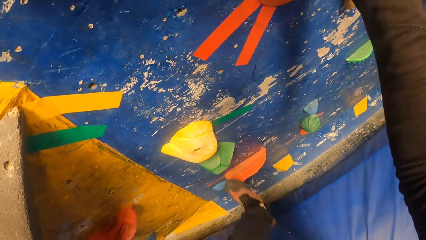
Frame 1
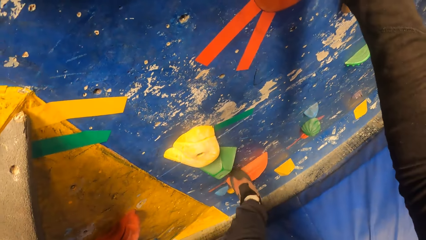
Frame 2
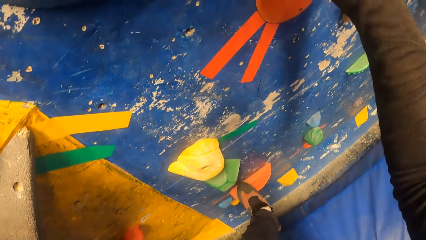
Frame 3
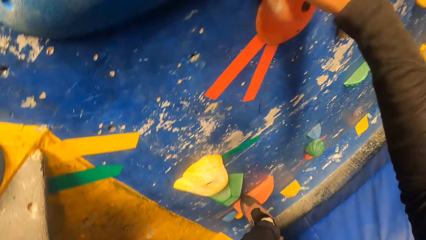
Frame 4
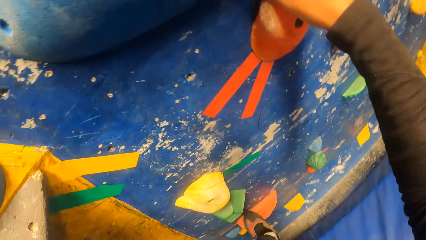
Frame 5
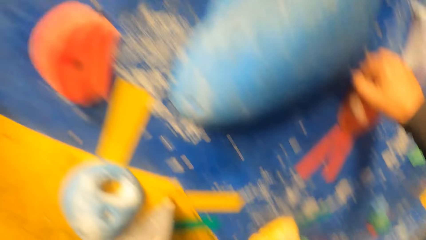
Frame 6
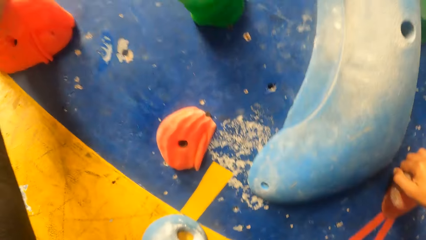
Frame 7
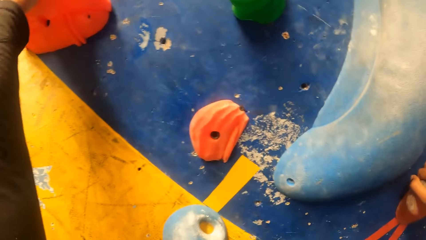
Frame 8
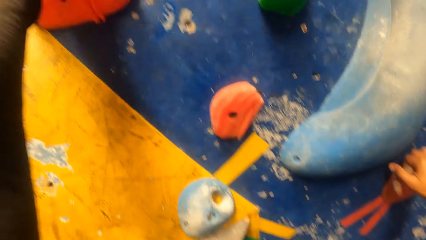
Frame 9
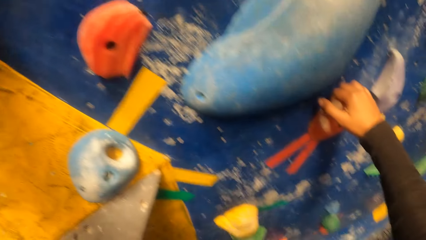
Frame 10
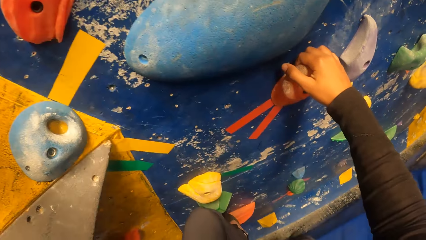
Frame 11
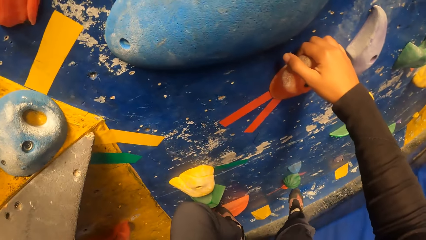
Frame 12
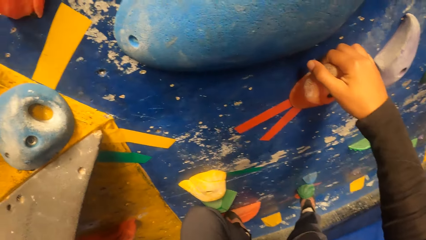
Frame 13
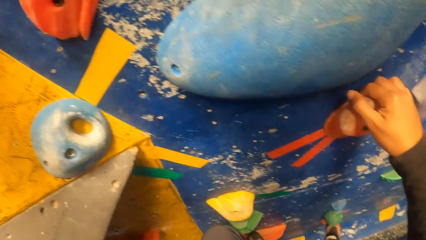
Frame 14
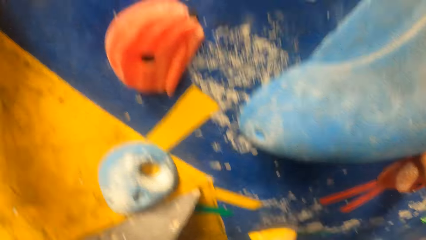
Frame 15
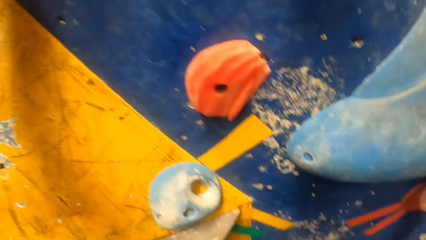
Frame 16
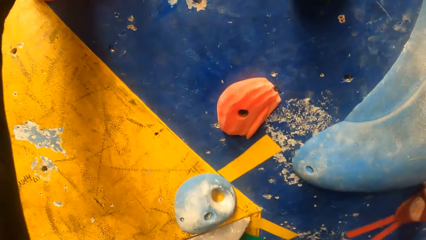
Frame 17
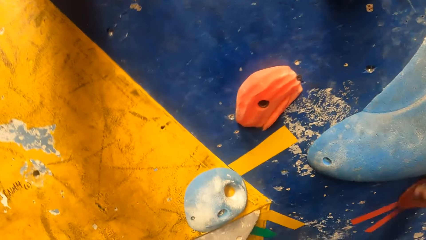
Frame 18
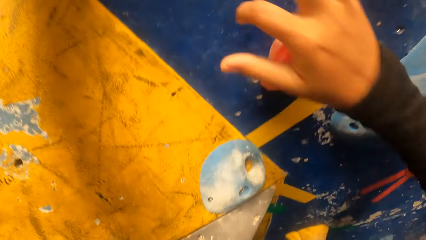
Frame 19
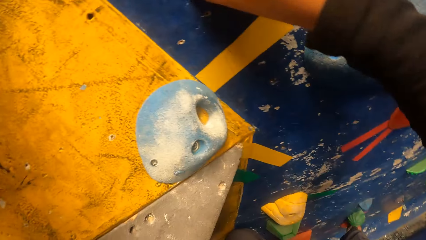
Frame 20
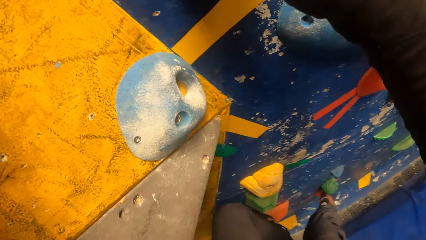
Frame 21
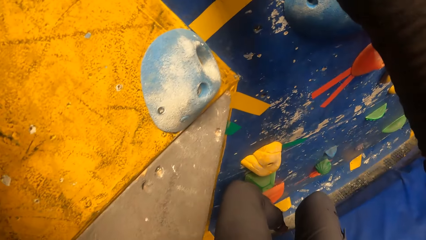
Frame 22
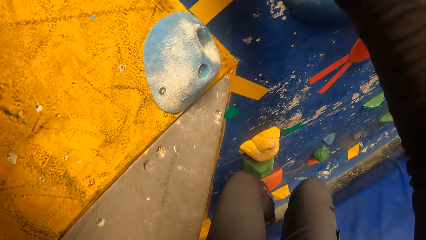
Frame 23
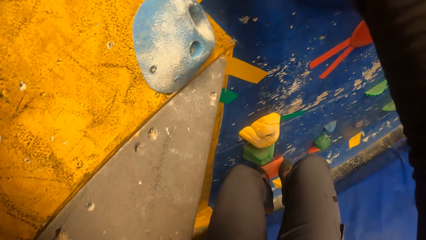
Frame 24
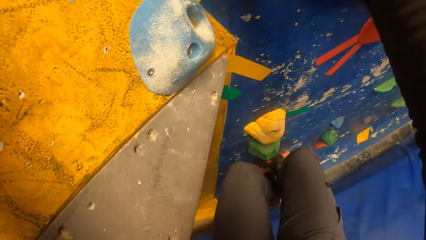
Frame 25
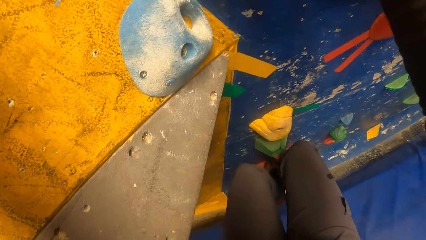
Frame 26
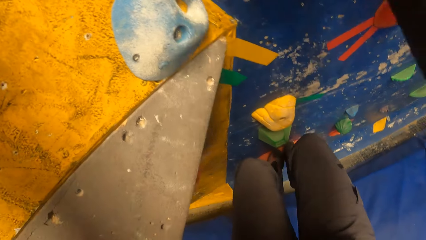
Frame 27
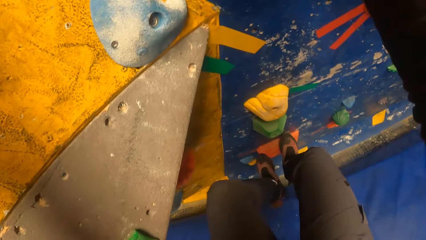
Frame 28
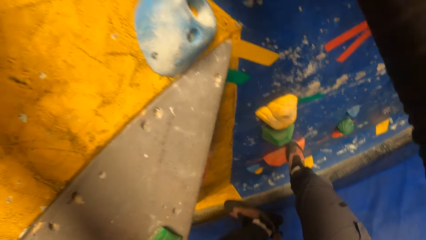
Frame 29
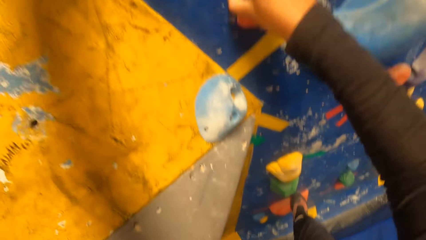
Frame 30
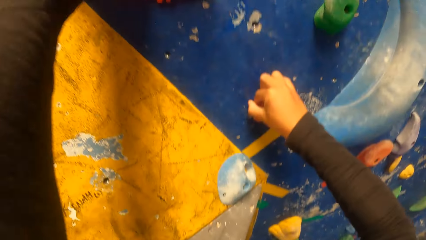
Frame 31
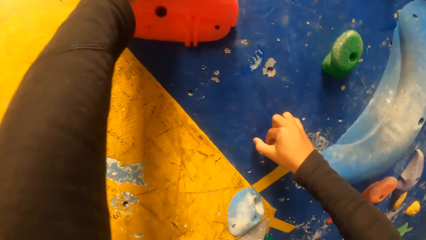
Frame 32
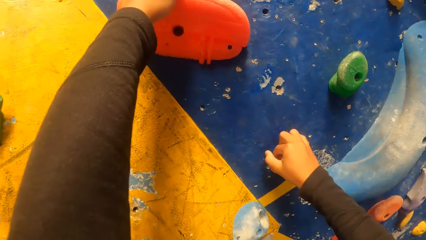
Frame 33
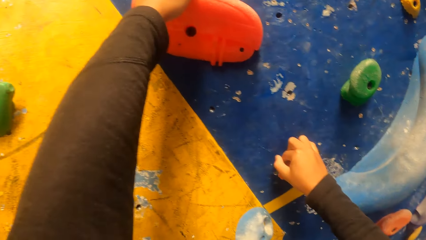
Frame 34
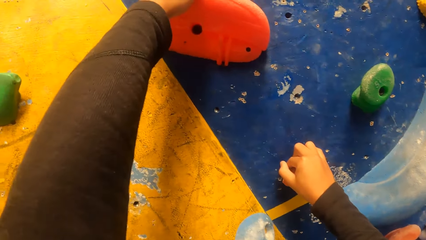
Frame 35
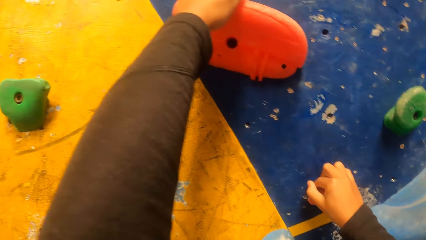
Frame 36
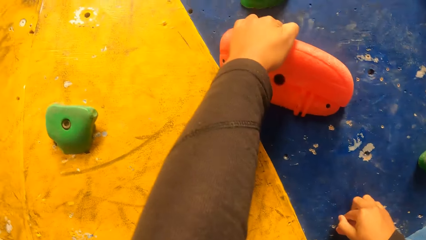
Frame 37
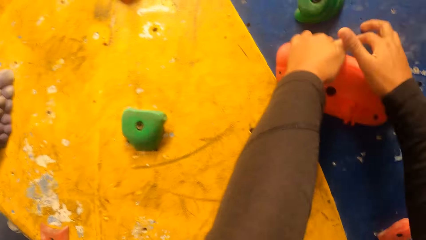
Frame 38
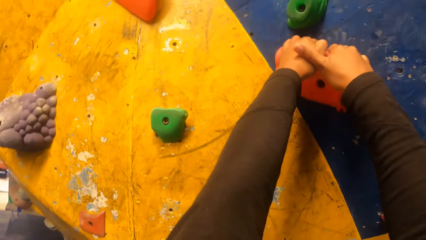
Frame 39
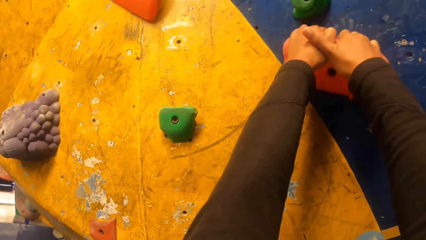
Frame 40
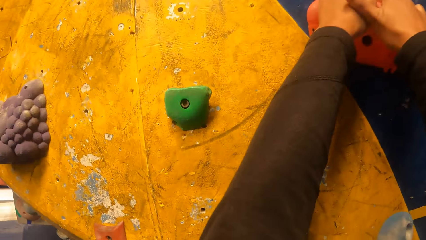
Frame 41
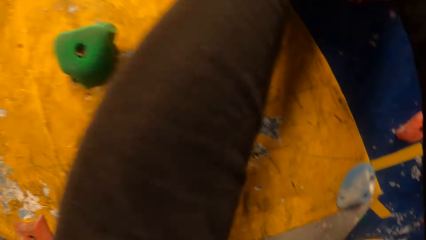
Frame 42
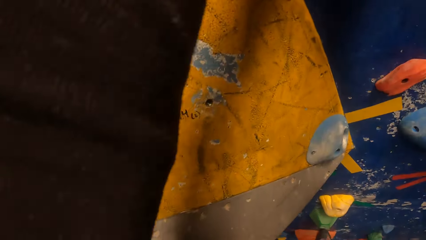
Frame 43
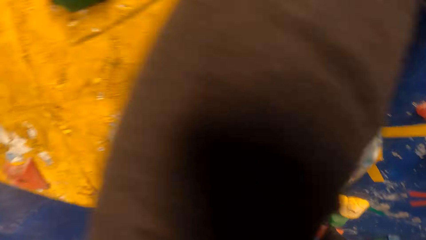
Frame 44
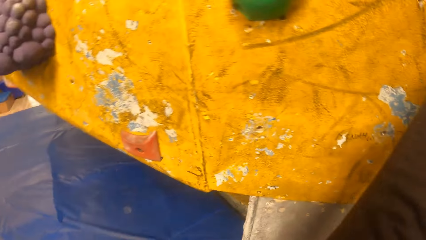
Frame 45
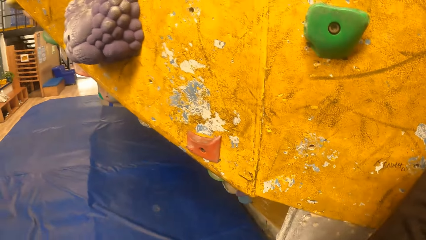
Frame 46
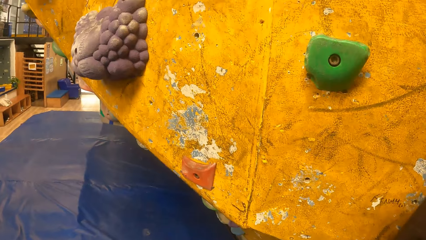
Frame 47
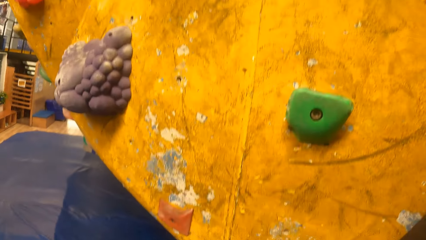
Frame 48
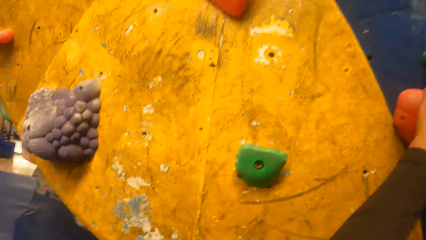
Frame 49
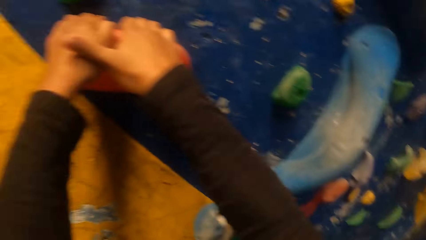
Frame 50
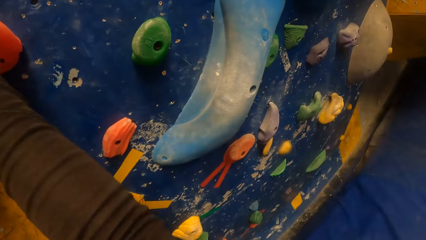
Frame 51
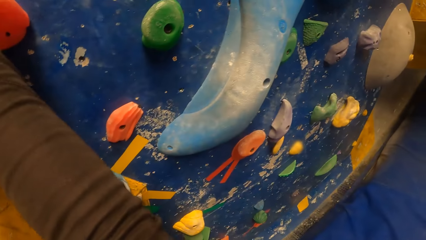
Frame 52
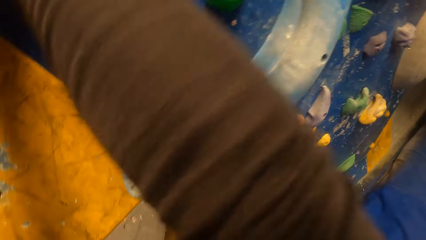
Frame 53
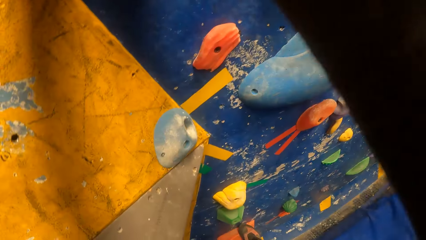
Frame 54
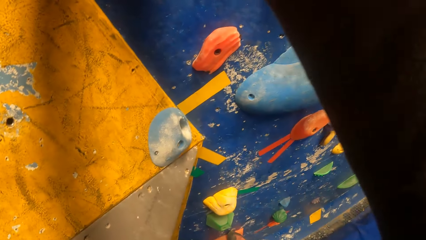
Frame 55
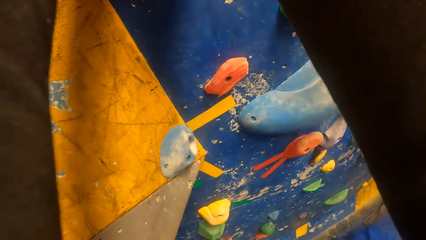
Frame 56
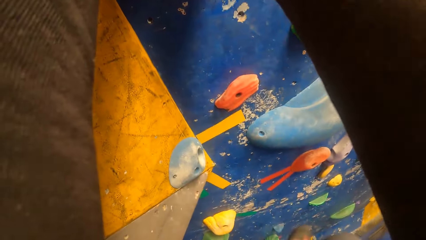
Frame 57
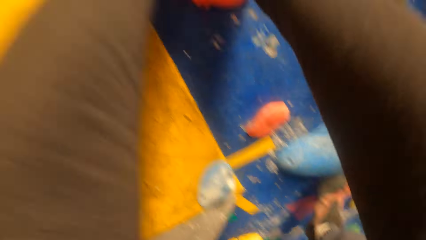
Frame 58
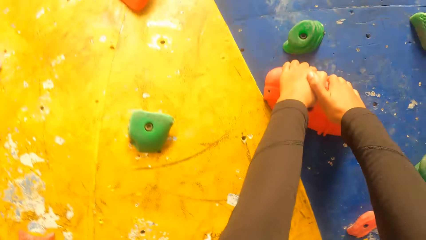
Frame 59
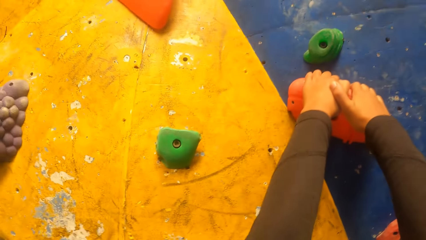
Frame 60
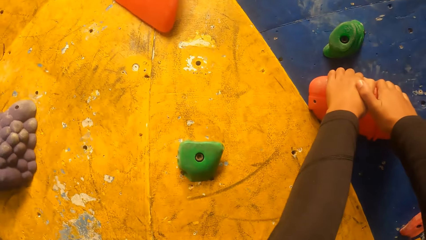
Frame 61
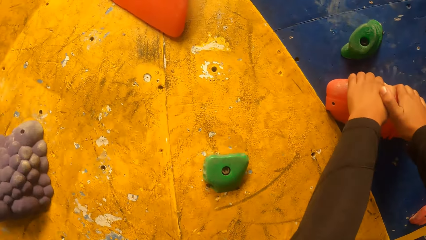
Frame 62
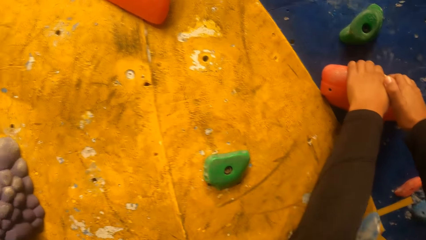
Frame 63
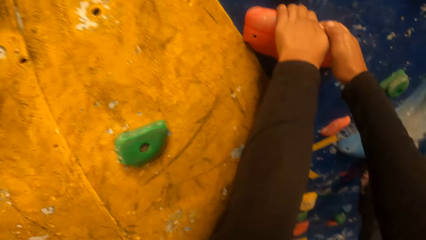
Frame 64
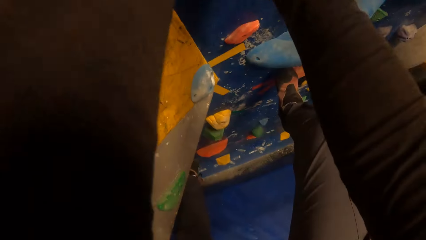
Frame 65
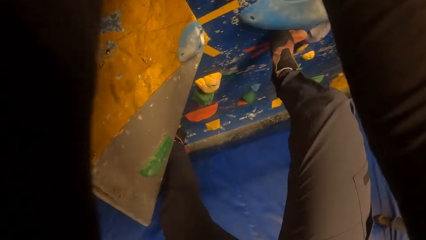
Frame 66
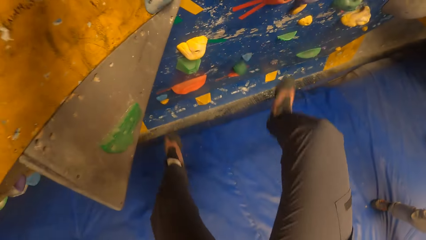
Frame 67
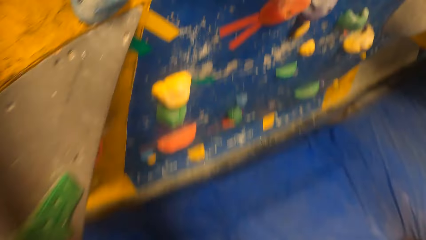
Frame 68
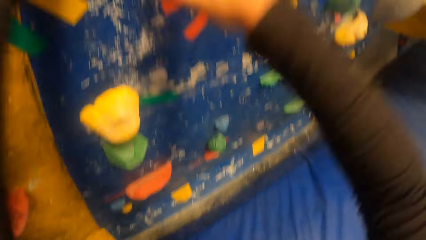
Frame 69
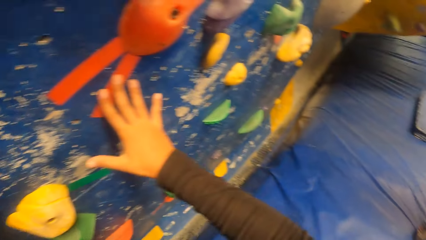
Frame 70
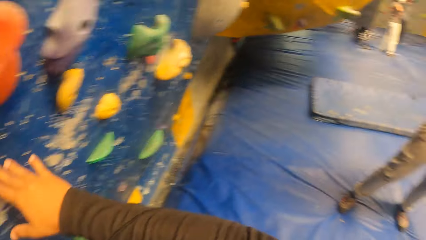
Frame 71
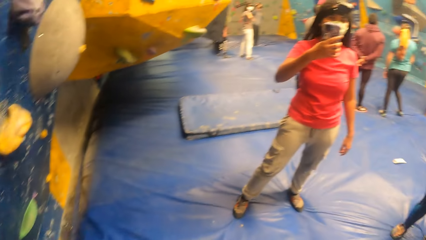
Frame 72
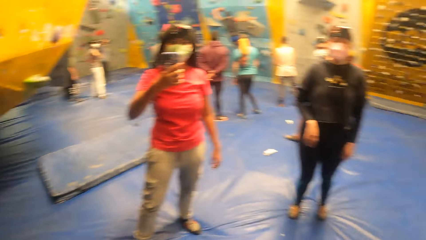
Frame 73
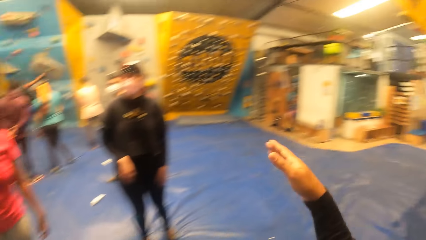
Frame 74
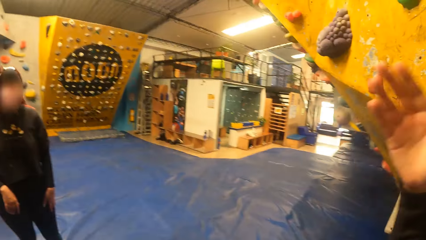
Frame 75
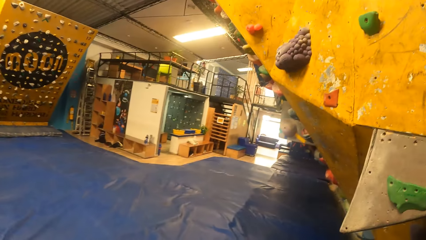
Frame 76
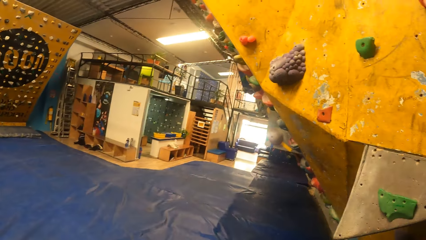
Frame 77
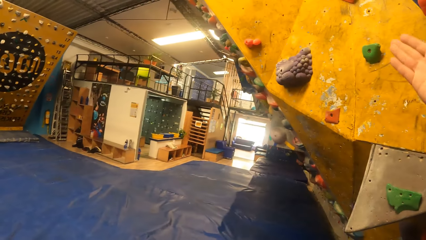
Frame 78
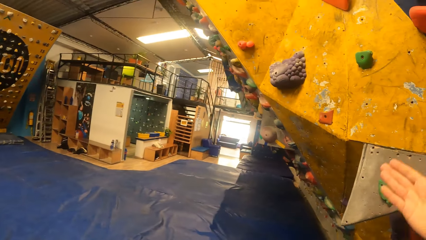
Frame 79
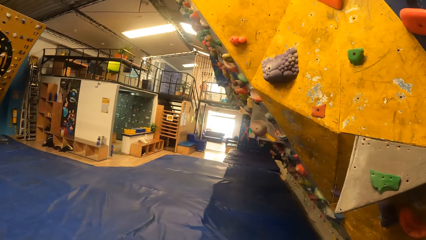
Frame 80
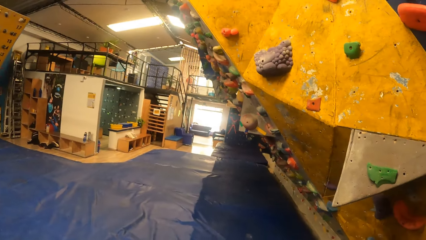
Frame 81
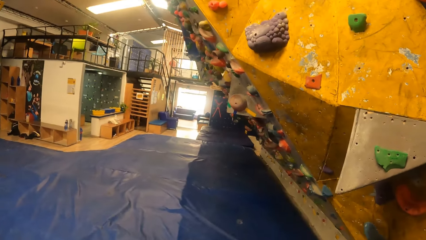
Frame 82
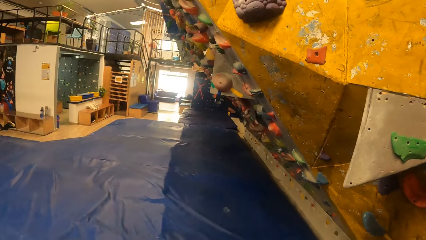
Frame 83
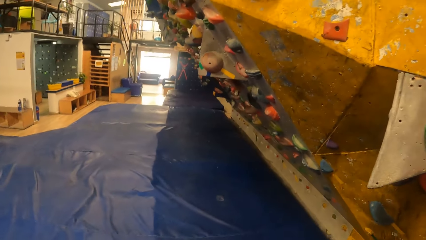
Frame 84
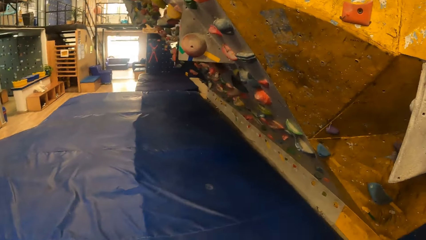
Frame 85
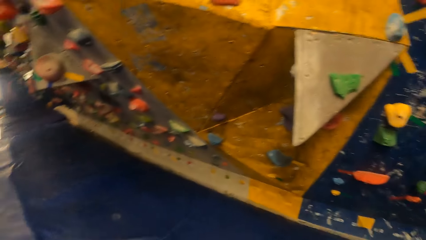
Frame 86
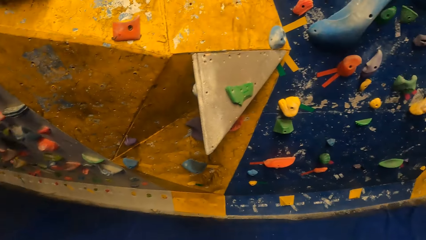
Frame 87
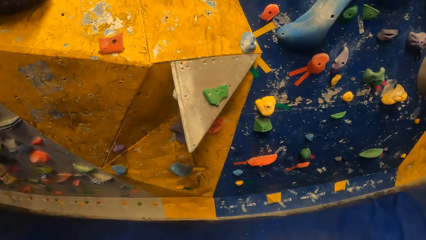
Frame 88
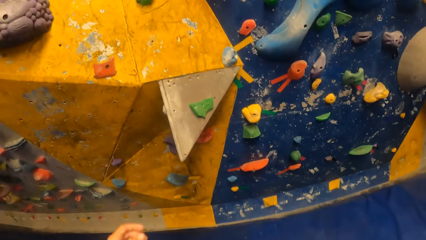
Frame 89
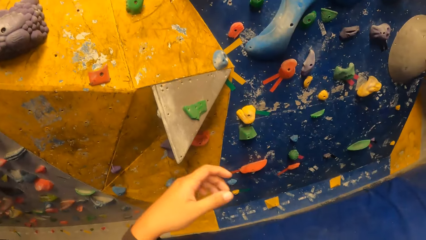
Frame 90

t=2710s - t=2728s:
The camera wearer climbs the Revit climbing wall. They jump down from the wall. A woman takes photos with a phone in her right hand. The camera wearer touches their face. They look around.
